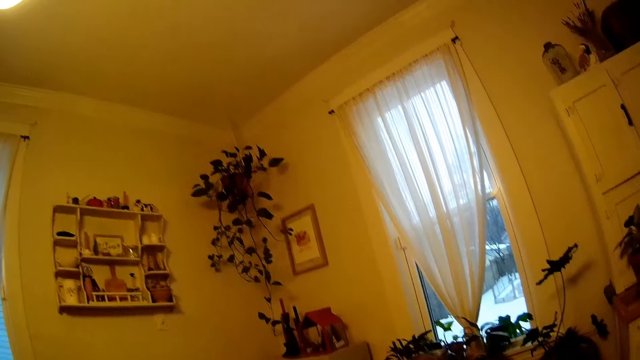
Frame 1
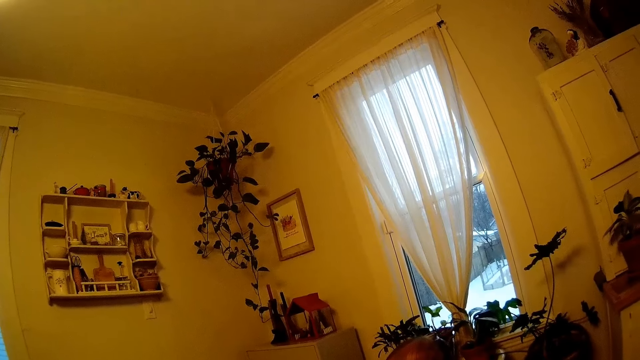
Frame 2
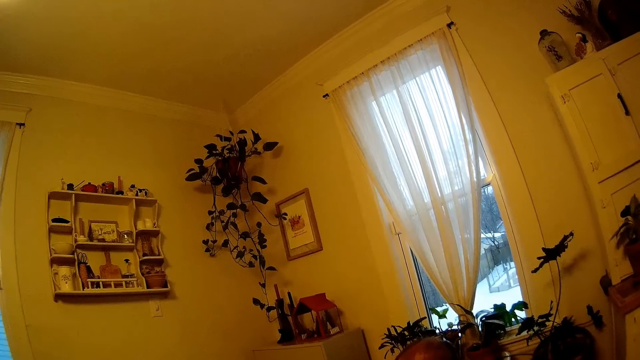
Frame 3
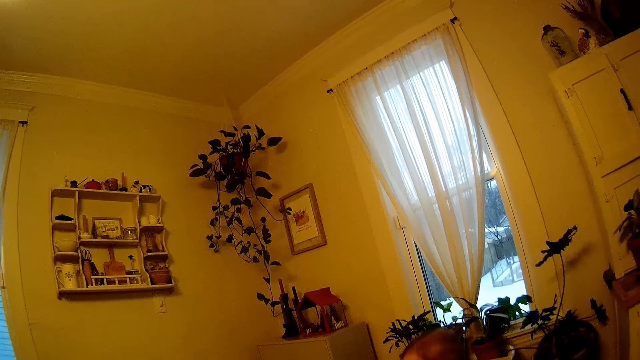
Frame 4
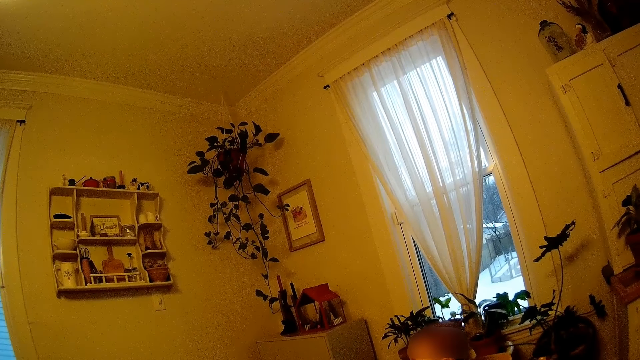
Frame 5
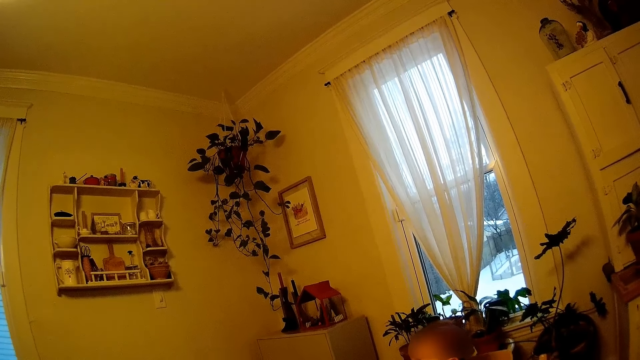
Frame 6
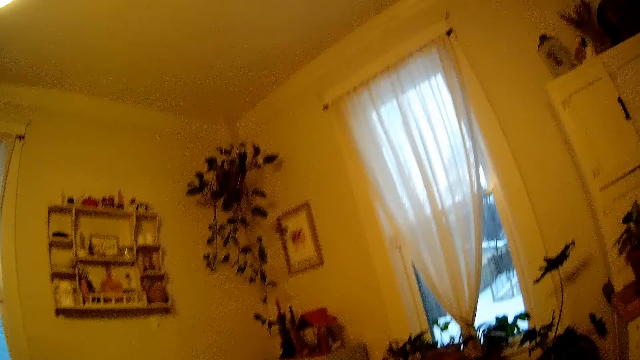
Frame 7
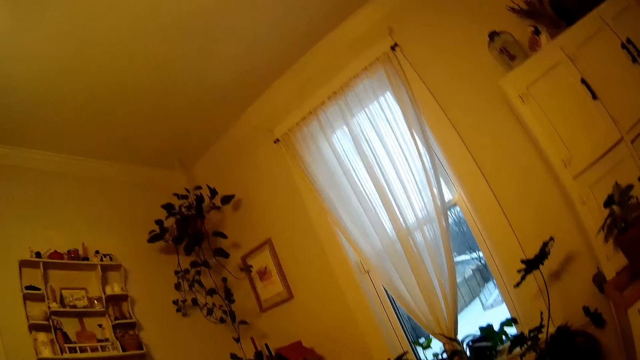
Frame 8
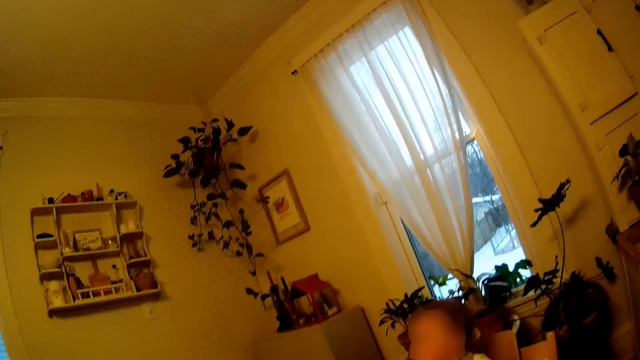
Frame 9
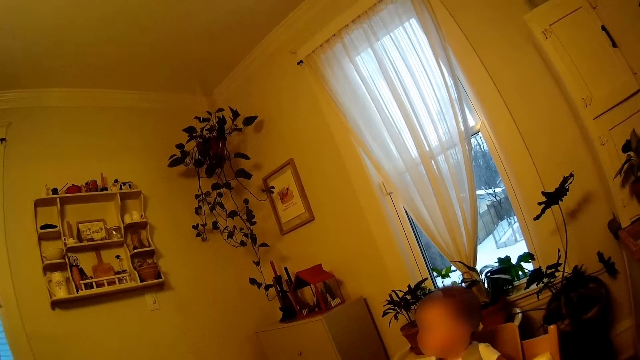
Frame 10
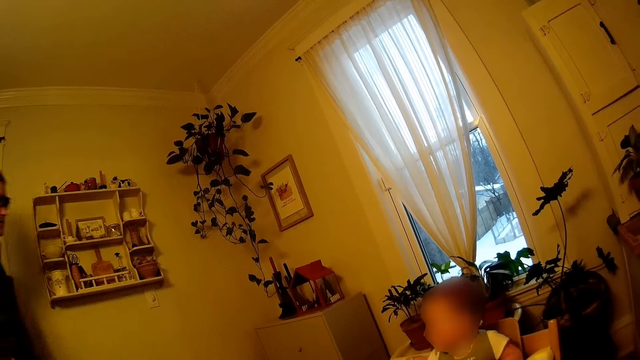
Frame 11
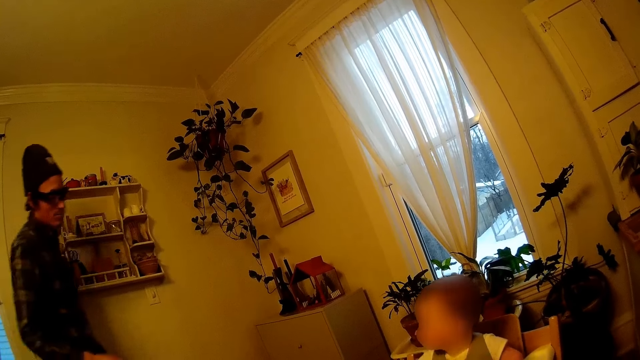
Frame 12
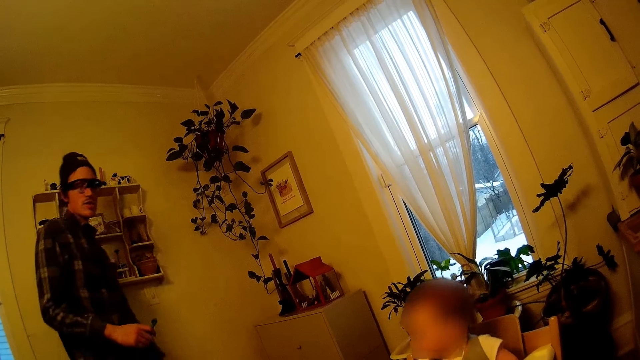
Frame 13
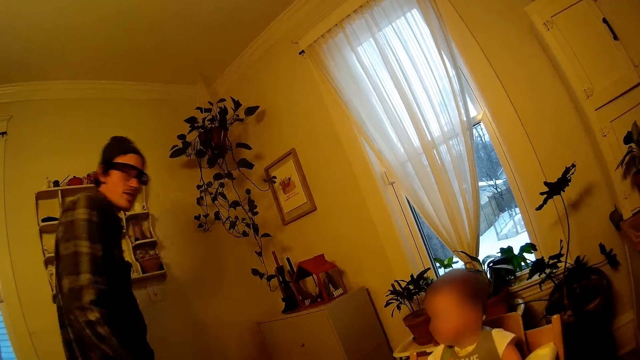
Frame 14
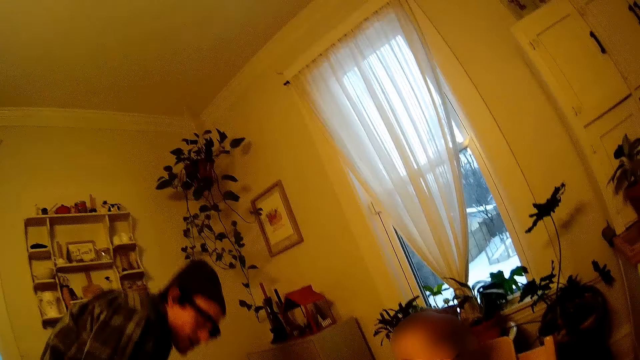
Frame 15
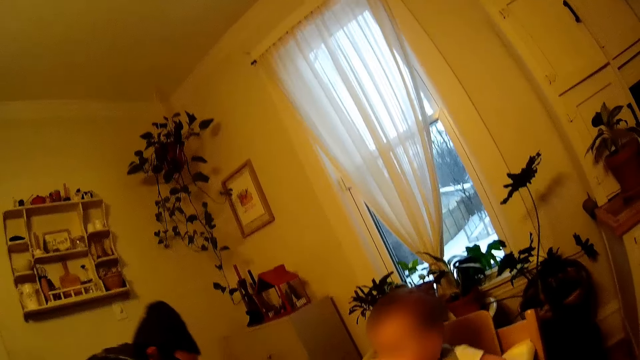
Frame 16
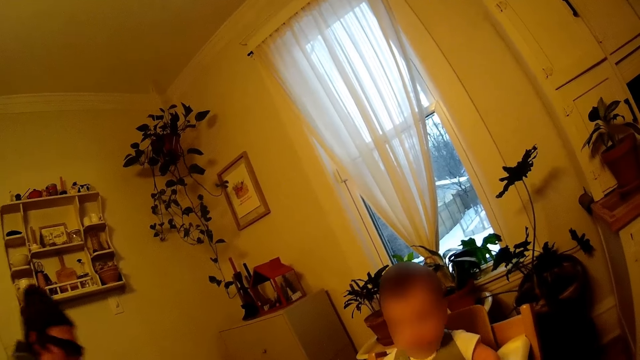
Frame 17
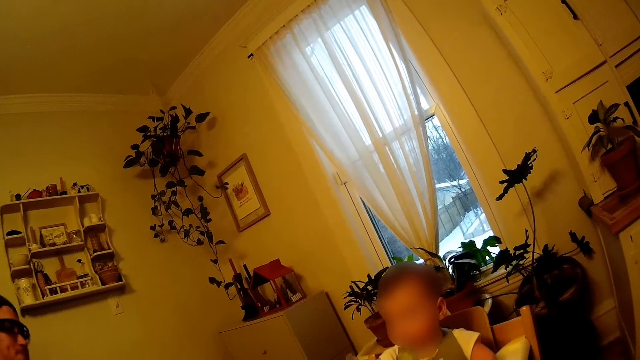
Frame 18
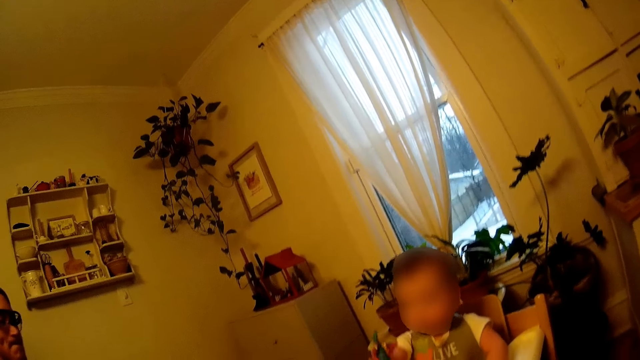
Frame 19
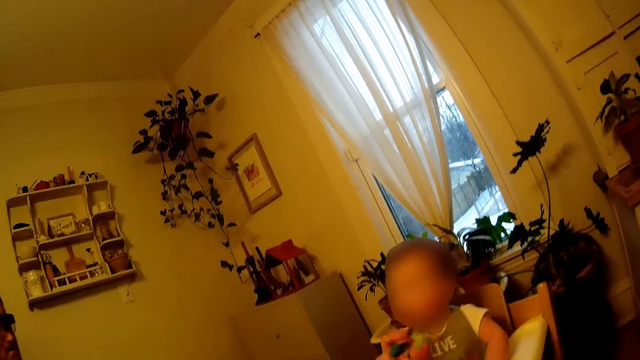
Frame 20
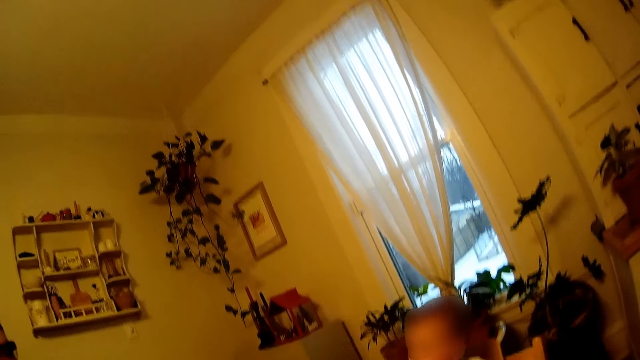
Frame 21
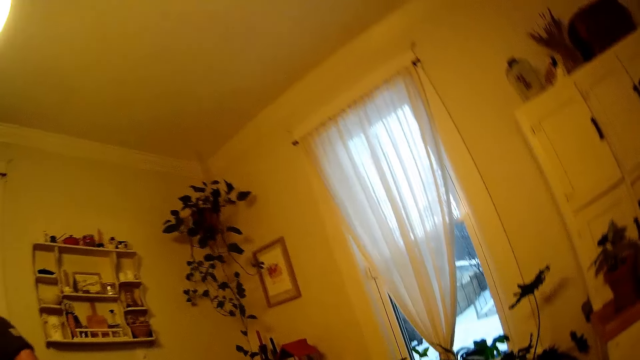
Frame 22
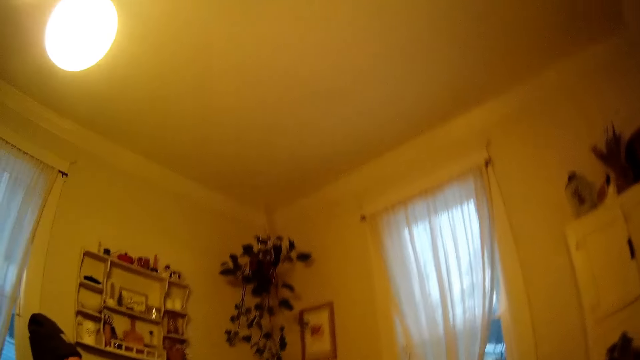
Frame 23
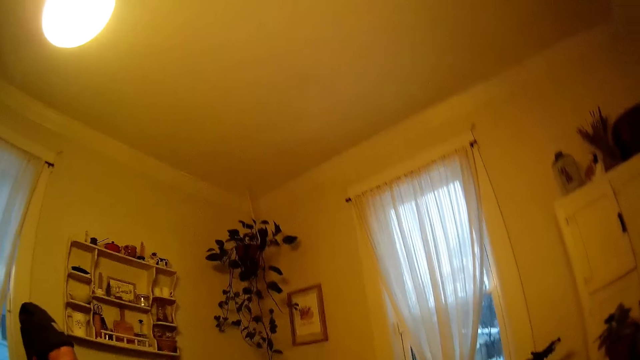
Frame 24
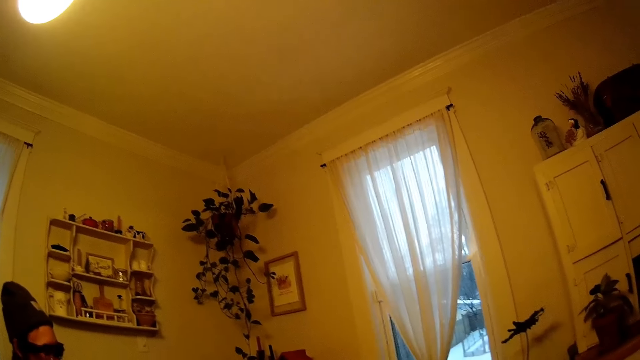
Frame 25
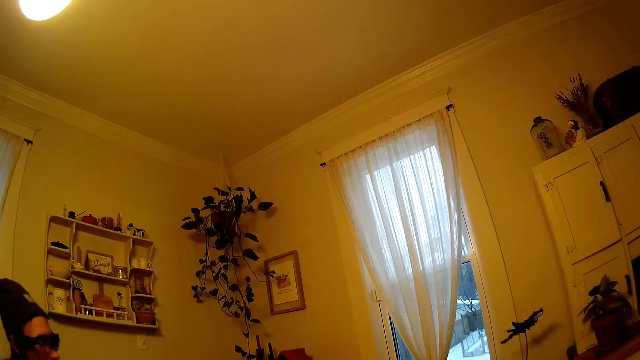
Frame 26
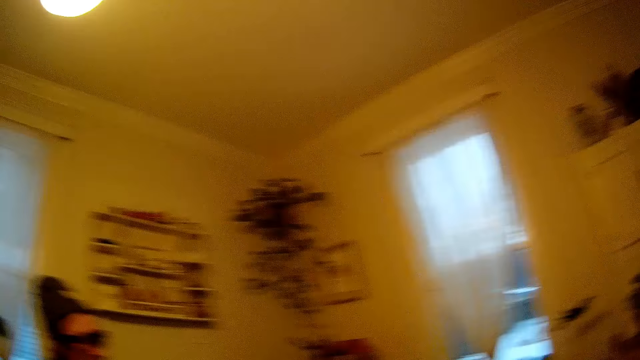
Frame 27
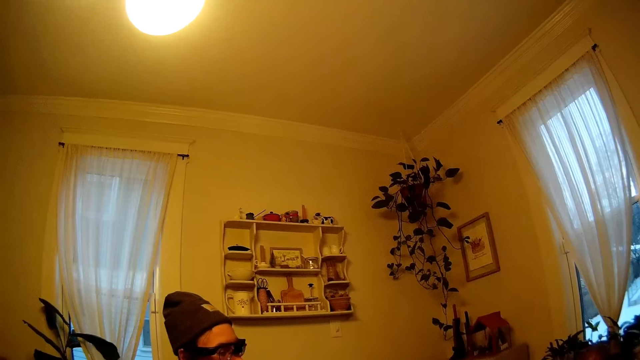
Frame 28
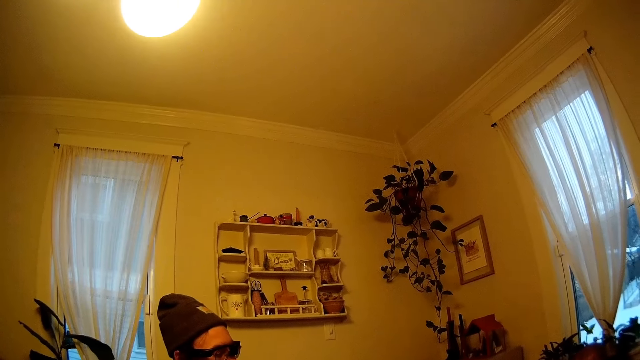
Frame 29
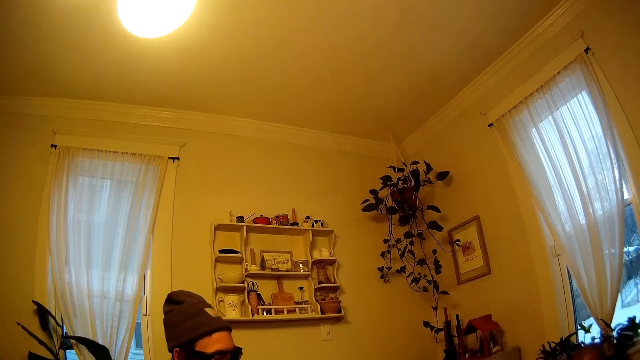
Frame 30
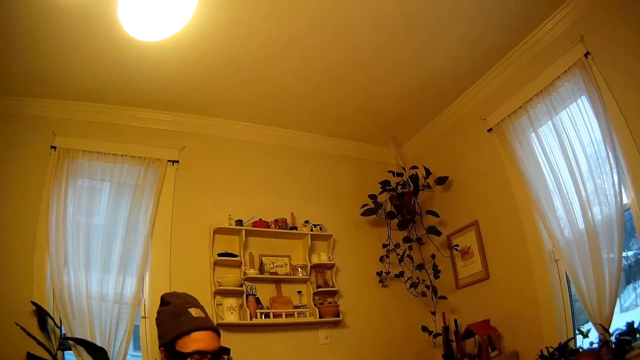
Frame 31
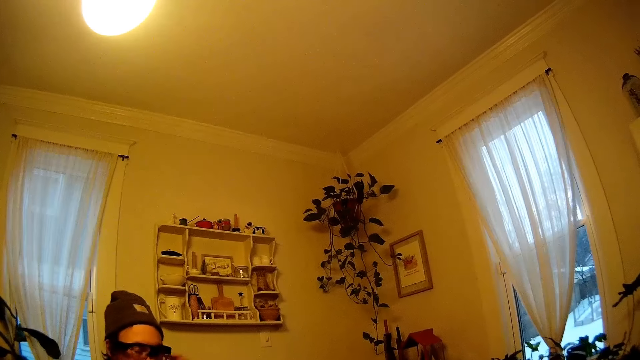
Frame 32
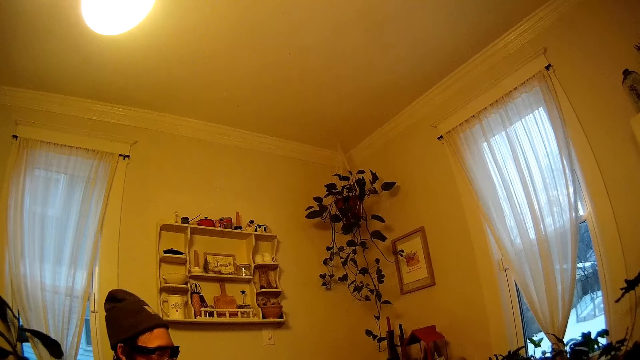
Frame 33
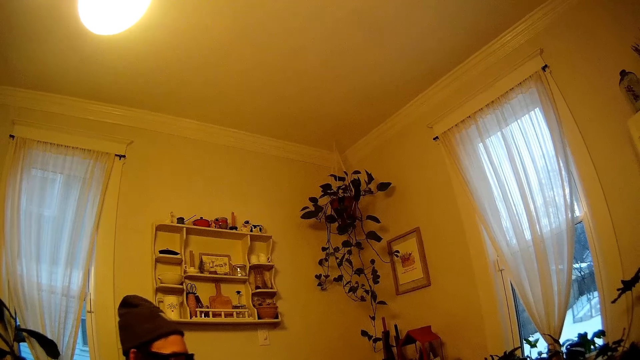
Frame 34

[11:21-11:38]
The camera wearer looks around. A man walks into the dining table. The man sits on the dining chair. The camera wearer hands a baby the spoon. The baby moves. The camera wearer looks around.

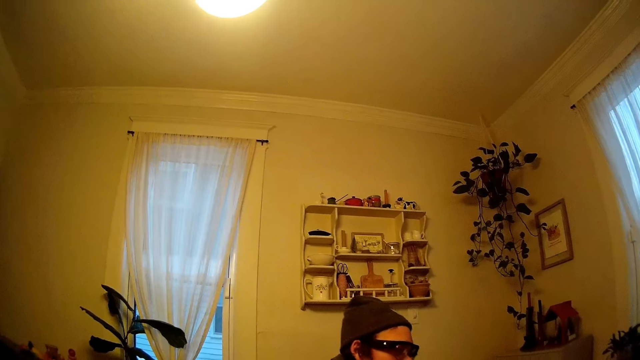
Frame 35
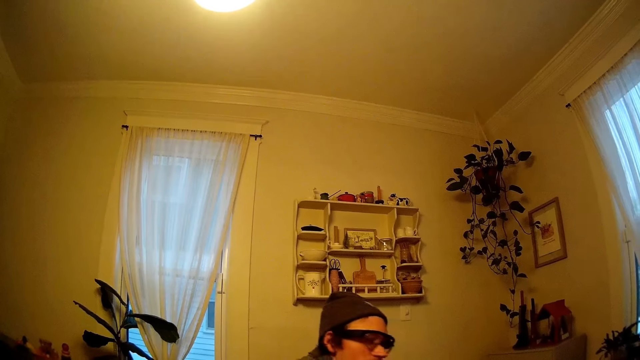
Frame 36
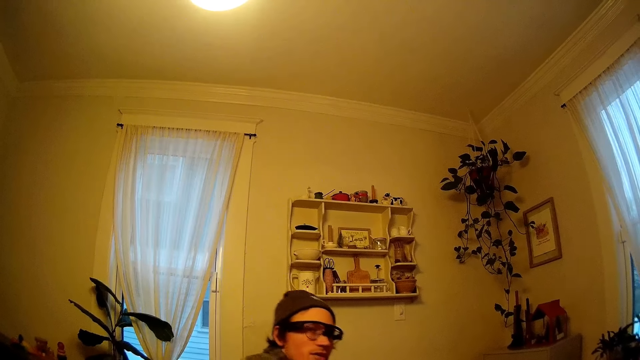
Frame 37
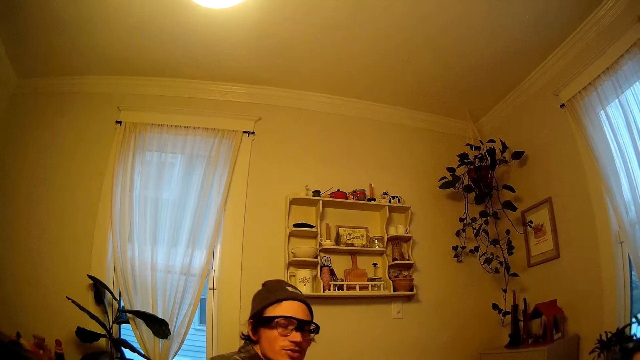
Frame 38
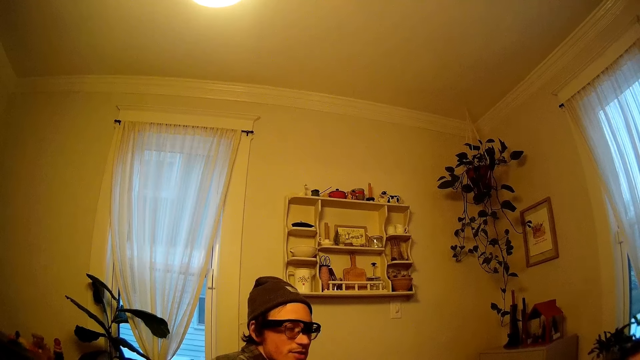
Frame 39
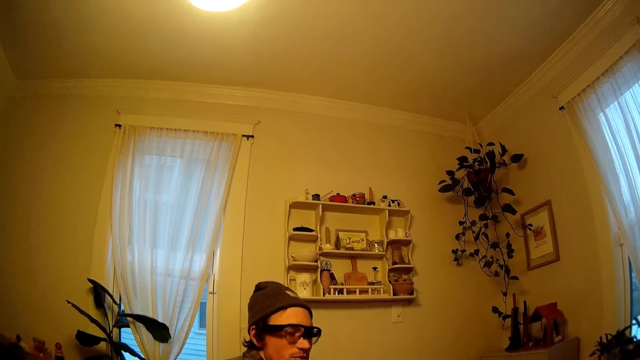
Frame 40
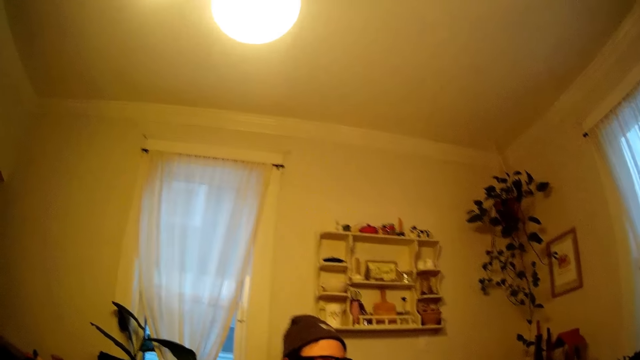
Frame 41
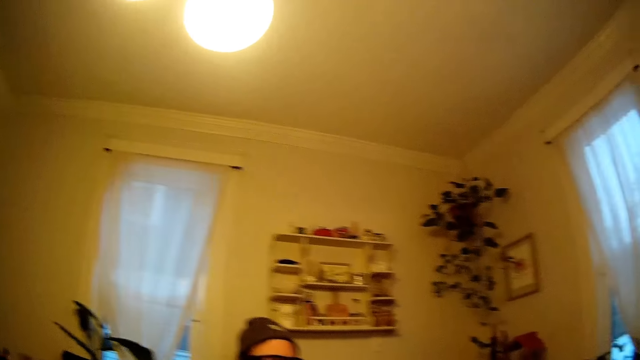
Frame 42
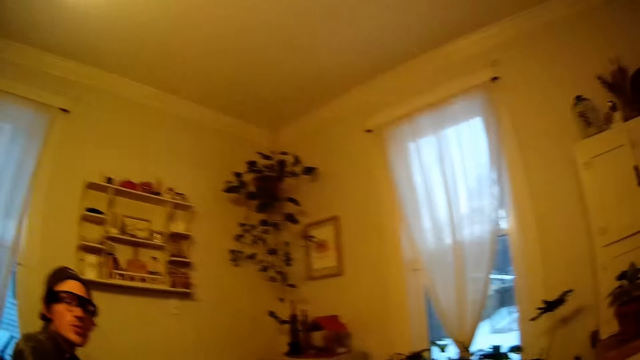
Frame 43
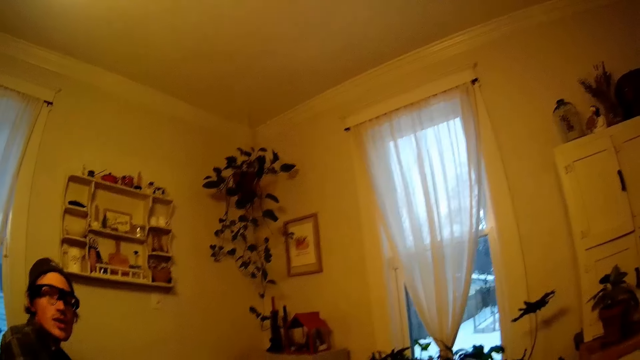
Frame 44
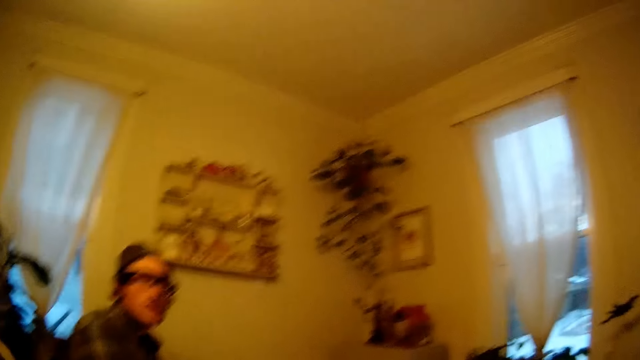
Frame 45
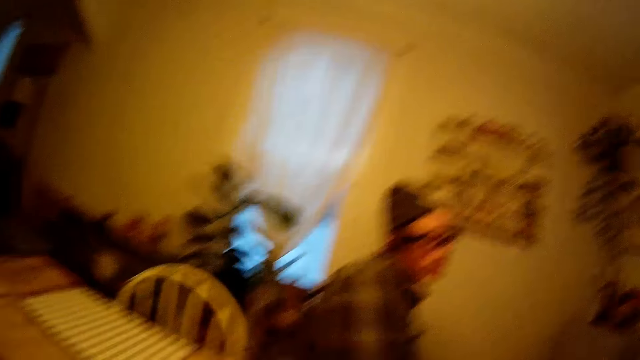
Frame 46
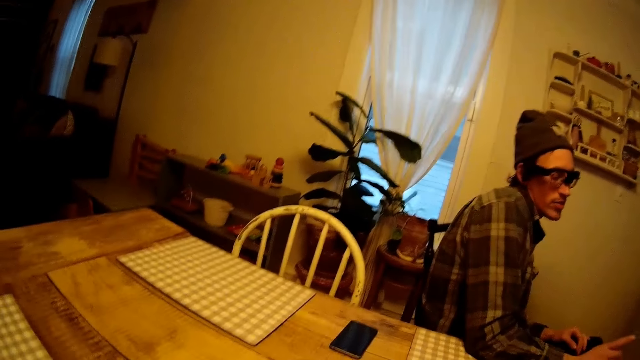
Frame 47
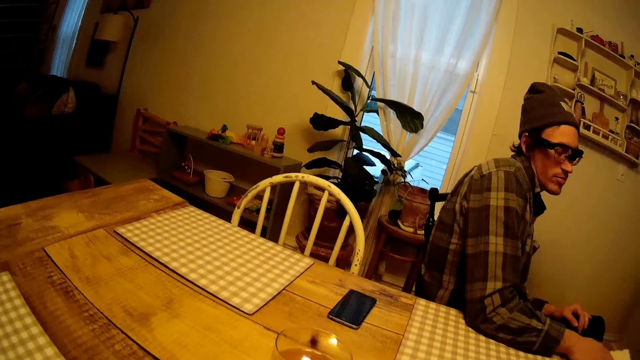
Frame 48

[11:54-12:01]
A man moves. The camera wearer looks around.
